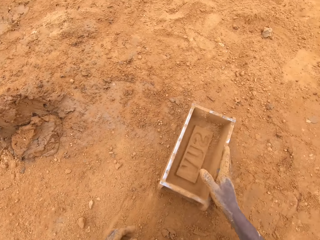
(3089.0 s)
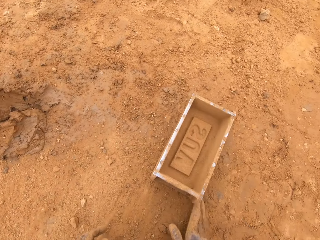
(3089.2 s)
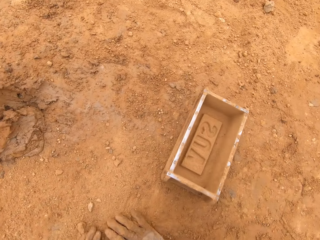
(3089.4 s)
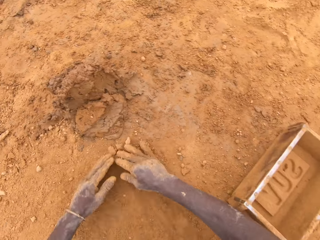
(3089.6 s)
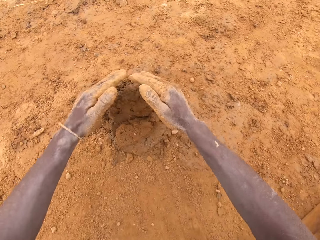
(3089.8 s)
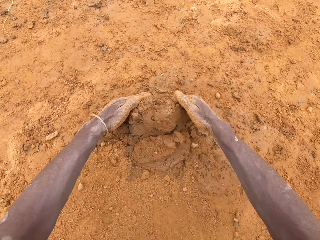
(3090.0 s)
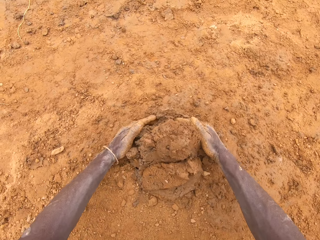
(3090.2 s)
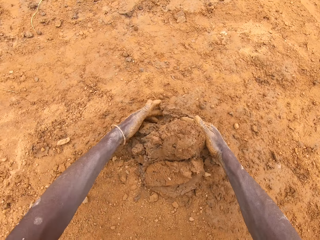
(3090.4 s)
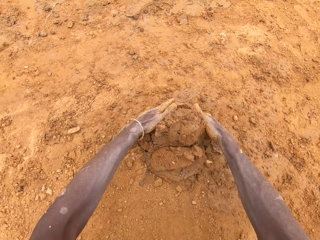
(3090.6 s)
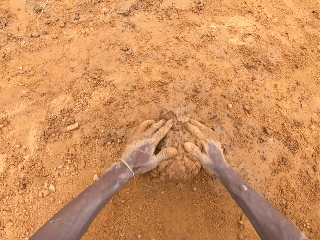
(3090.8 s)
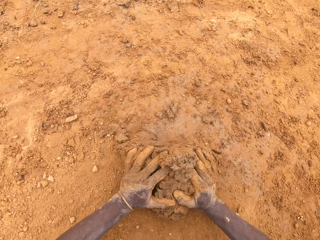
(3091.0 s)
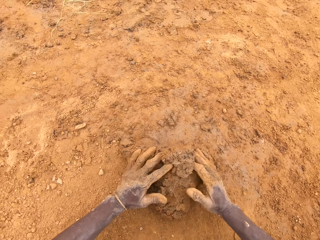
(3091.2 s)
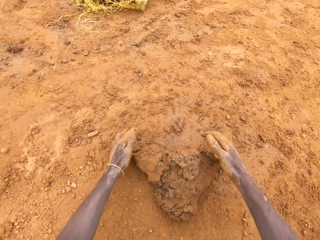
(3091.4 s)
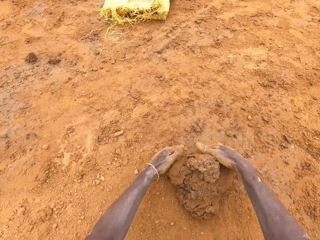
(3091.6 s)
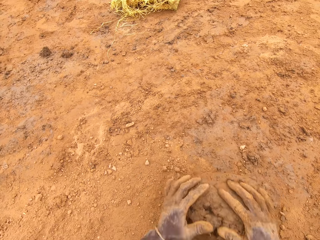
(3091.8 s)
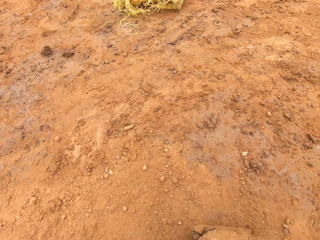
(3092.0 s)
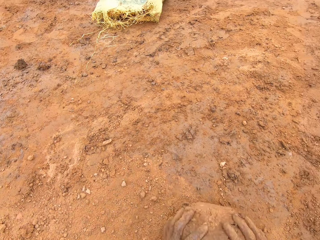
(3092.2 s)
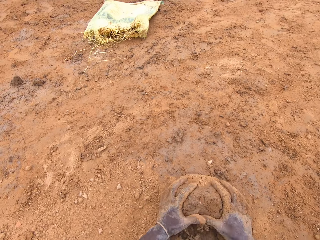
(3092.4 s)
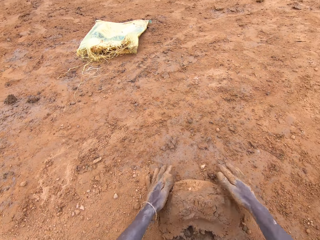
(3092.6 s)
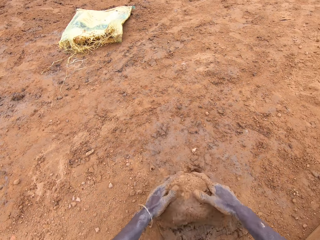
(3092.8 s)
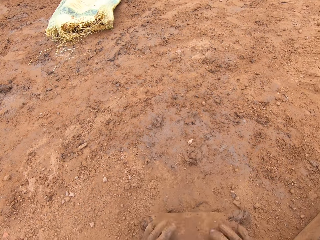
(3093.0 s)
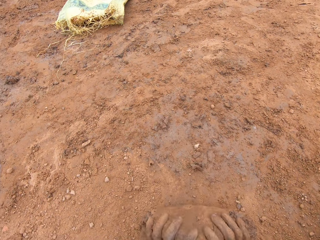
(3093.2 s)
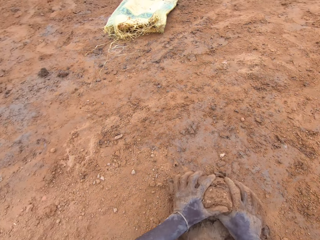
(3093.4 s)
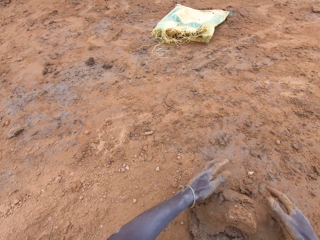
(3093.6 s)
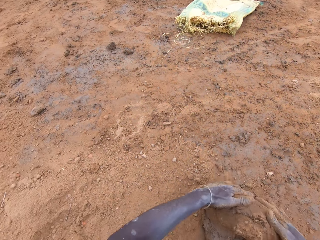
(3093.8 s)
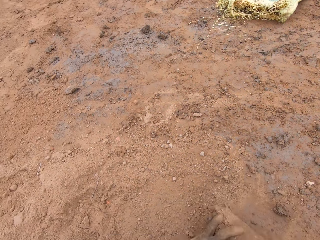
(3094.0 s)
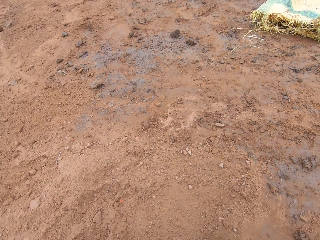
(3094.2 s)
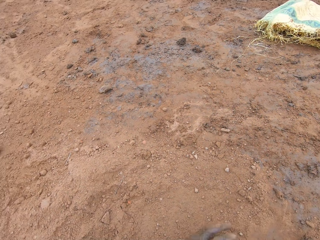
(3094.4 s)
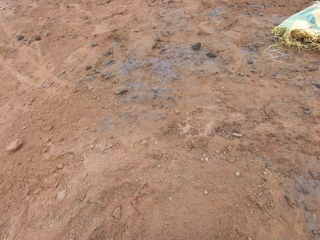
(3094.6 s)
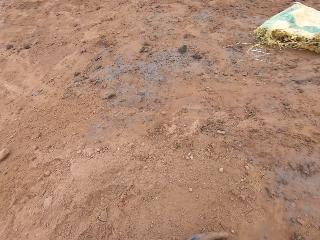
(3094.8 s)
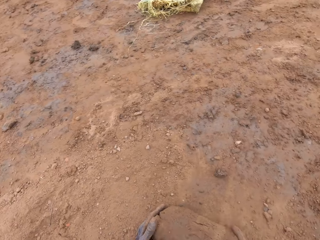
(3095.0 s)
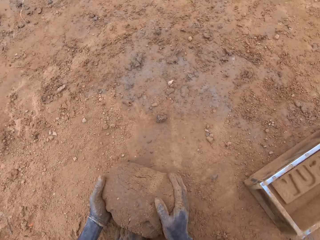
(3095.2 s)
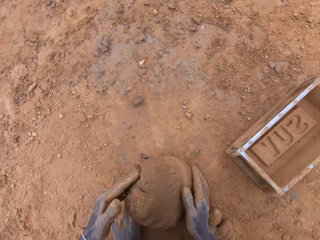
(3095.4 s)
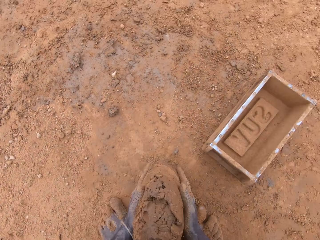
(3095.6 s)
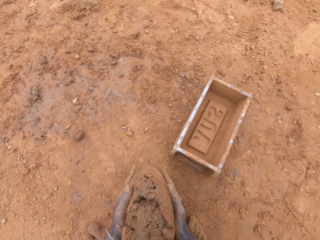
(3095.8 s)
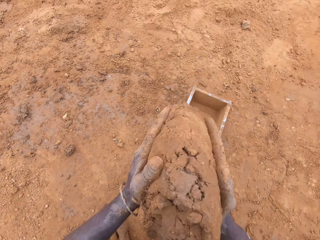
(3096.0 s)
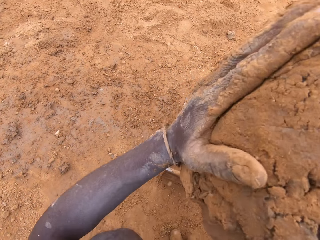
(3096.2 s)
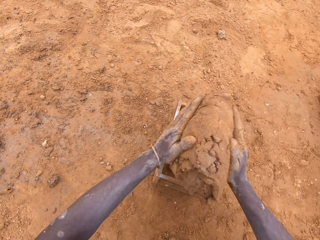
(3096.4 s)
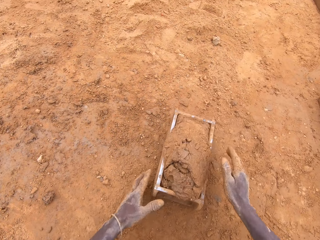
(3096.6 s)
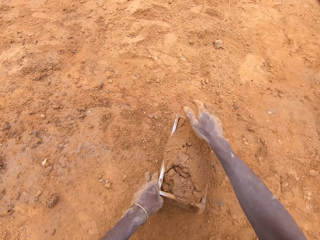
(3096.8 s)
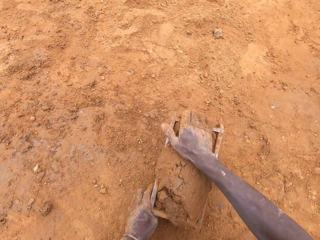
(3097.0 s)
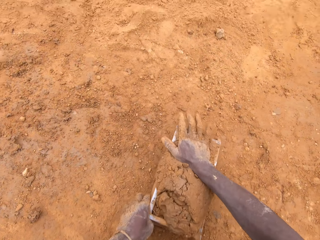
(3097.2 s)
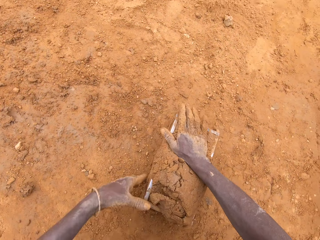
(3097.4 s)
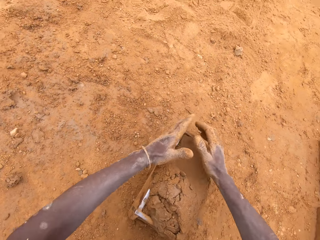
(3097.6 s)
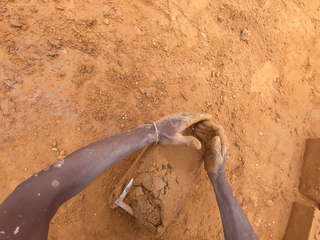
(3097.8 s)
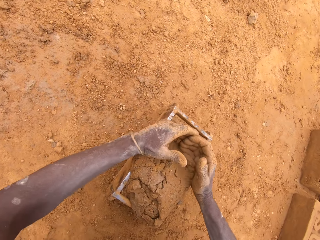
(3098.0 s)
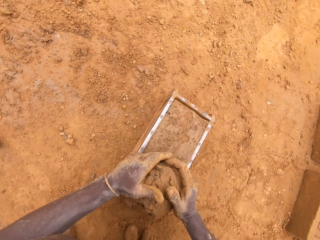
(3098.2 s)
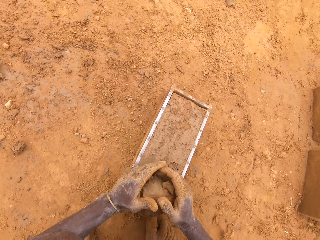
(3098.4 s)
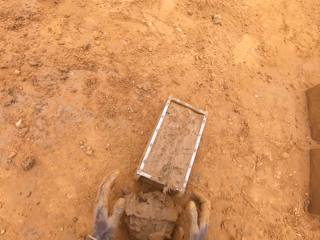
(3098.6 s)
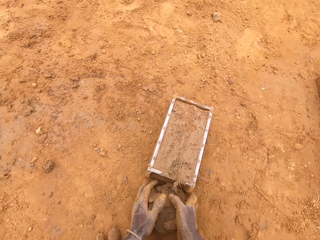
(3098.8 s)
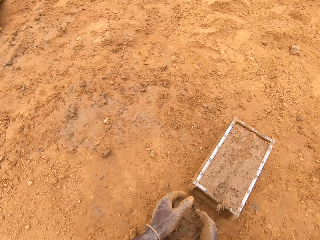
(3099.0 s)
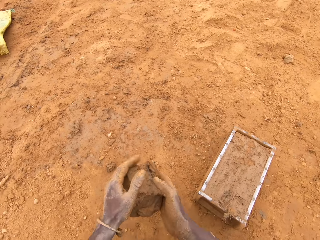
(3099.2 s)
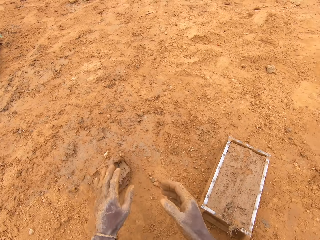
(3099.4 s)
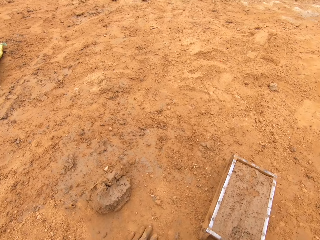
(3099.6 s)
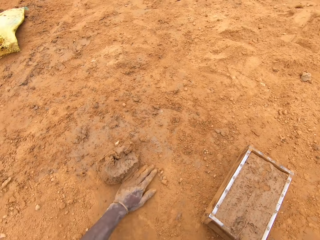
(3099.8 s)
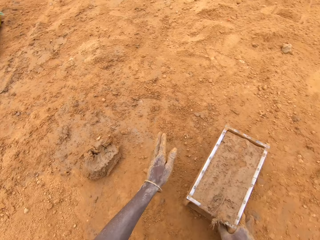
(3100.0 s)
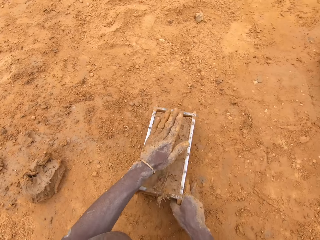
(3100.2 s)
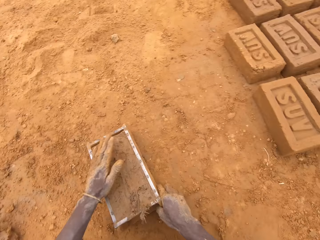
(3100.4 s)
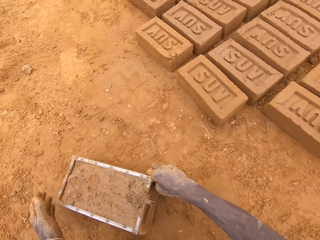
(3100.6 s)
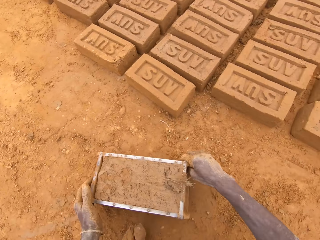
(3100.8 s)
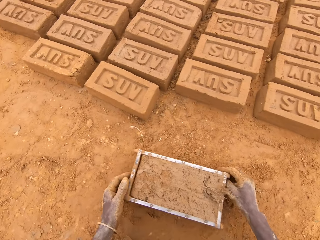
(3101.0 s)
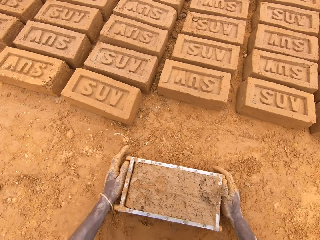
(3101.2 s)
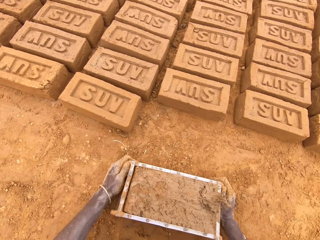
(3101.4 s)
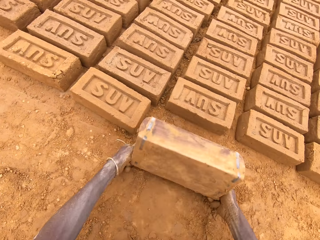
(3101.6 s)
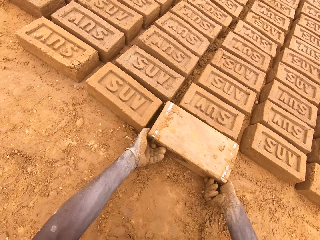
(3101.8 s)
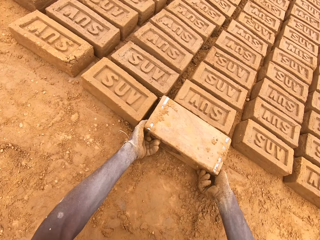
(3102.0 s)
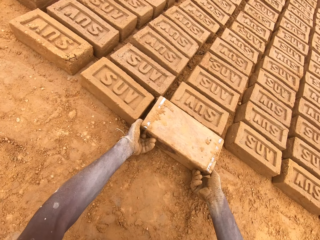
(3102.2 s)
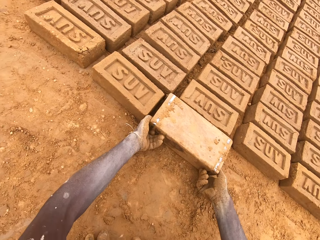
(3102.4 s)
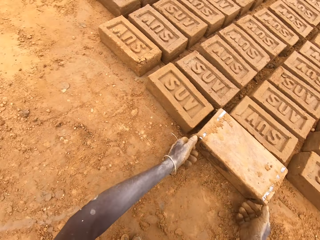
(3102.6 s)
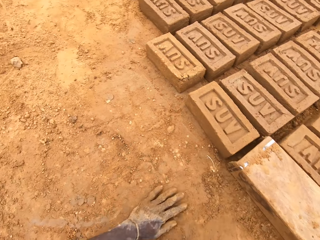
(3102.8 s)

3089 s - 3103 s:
The camera wearer puts down a brick mold or box on the ground. He scoops clay with the hands. He cuts the clay with his hands. He molds the clay on the ground. He puts the clay in the brick mold. He moves the box. He scoops the clay from the brick mold. He levels the clay in the box. He puts down the clay on the ground. He throws the clay on the ground. He picks up the brick mold from the ground. He moves the box. He pours the clay on the ground.

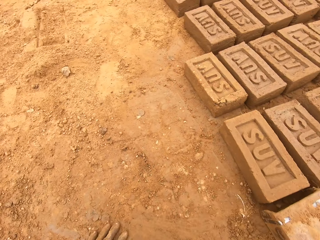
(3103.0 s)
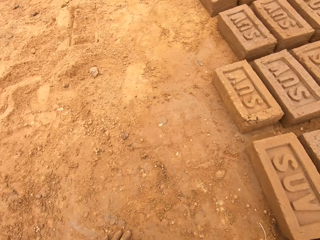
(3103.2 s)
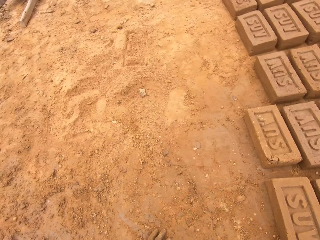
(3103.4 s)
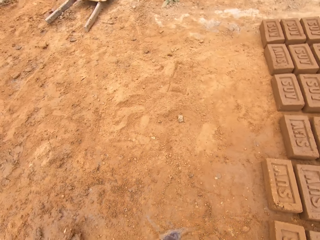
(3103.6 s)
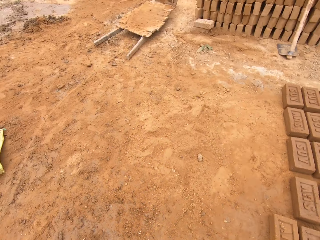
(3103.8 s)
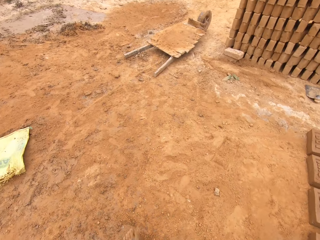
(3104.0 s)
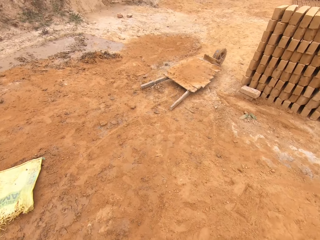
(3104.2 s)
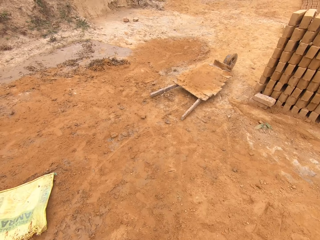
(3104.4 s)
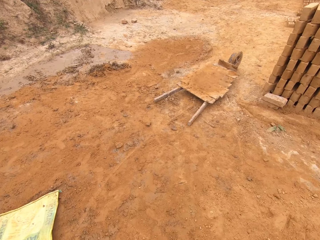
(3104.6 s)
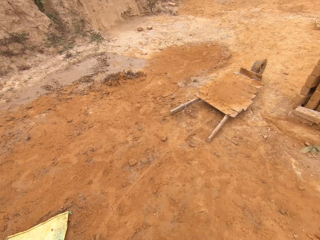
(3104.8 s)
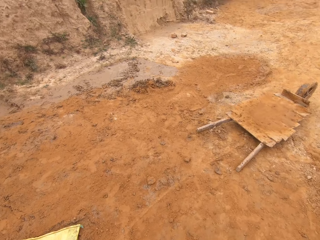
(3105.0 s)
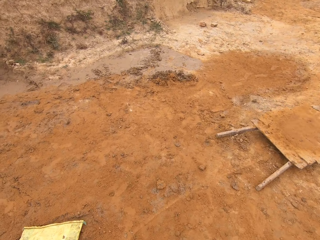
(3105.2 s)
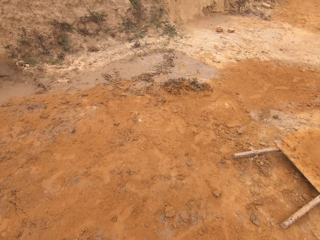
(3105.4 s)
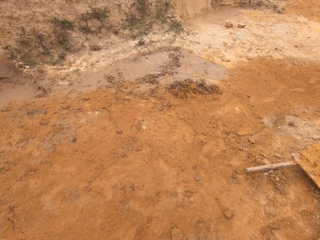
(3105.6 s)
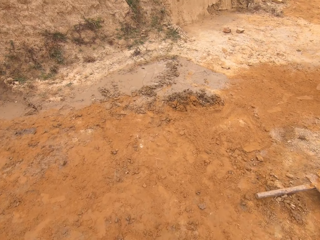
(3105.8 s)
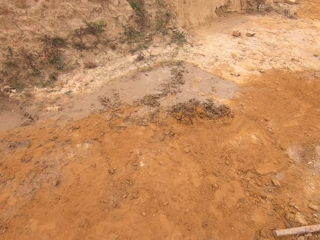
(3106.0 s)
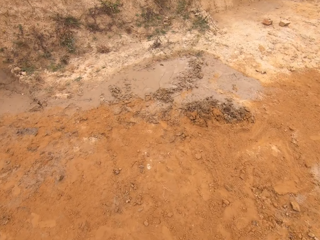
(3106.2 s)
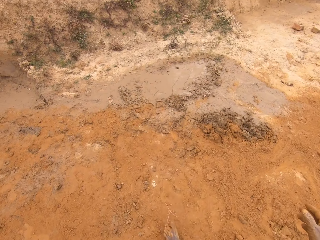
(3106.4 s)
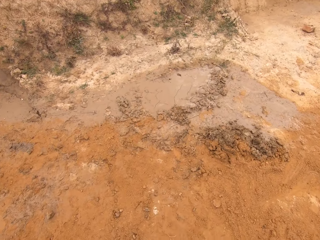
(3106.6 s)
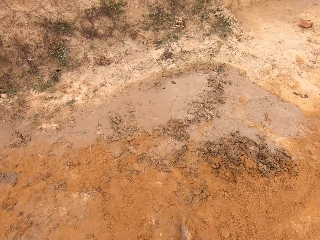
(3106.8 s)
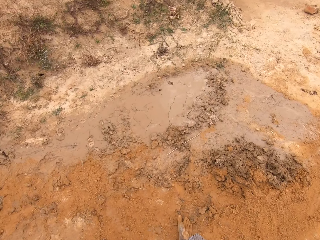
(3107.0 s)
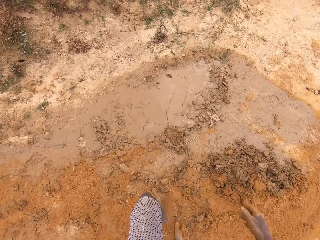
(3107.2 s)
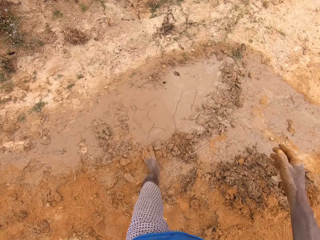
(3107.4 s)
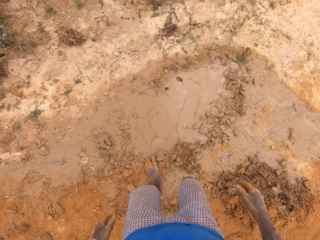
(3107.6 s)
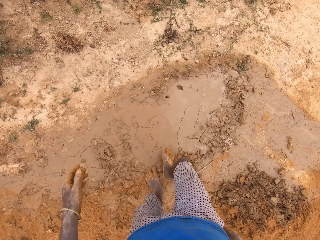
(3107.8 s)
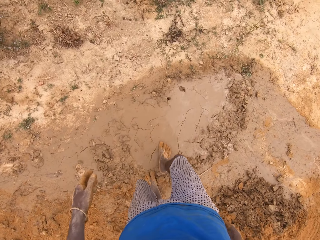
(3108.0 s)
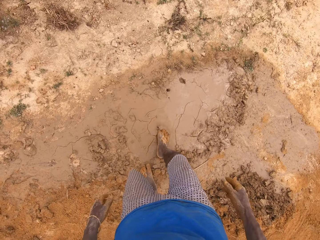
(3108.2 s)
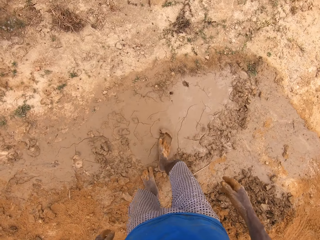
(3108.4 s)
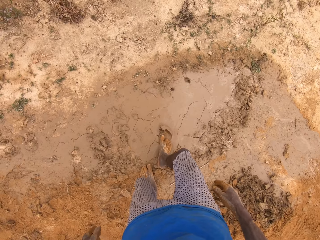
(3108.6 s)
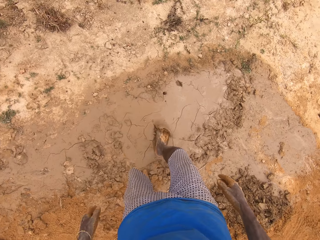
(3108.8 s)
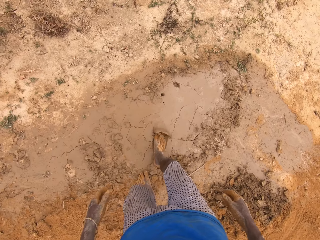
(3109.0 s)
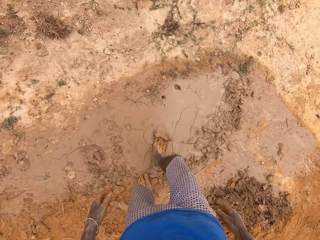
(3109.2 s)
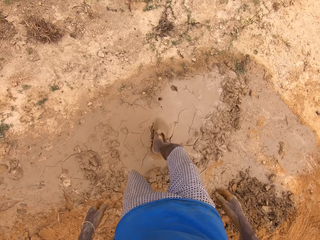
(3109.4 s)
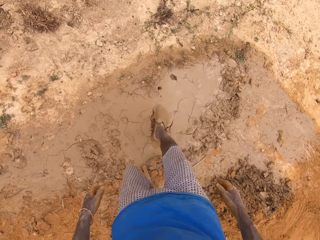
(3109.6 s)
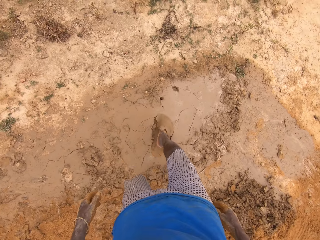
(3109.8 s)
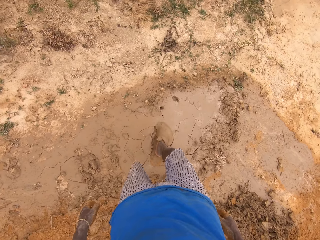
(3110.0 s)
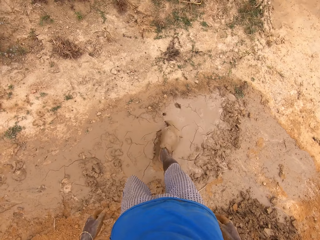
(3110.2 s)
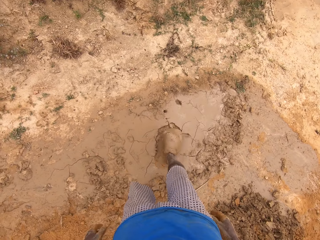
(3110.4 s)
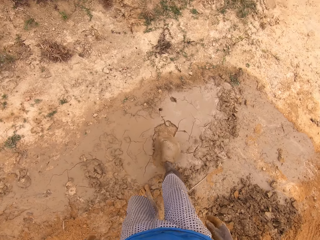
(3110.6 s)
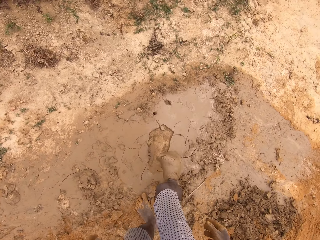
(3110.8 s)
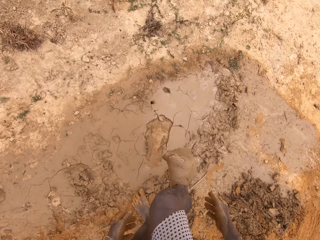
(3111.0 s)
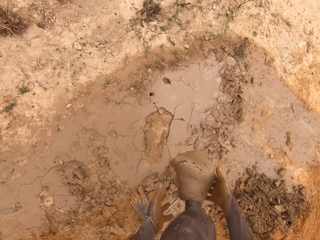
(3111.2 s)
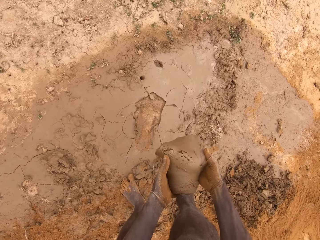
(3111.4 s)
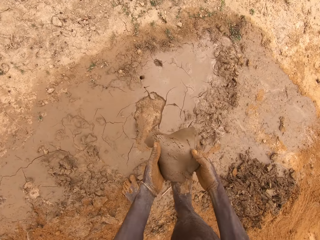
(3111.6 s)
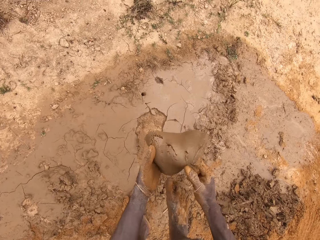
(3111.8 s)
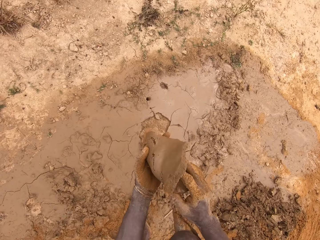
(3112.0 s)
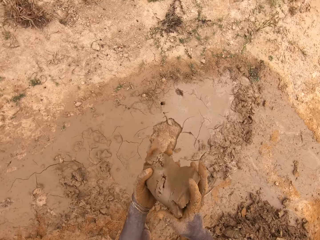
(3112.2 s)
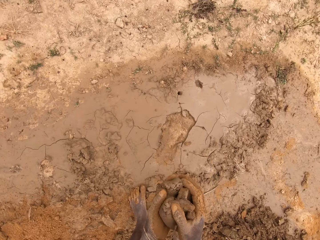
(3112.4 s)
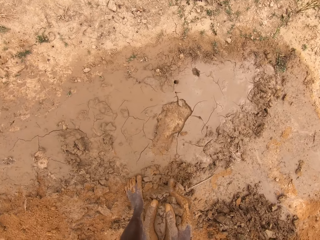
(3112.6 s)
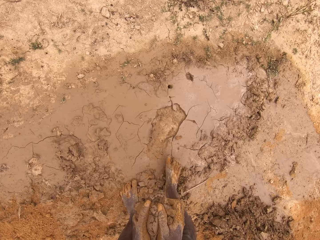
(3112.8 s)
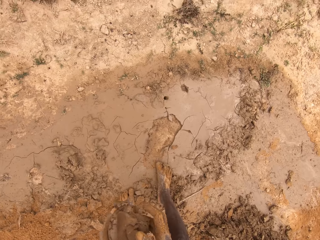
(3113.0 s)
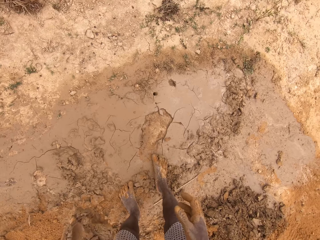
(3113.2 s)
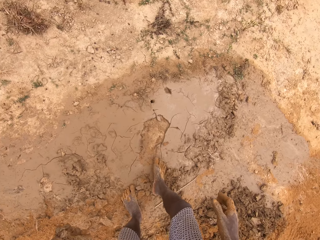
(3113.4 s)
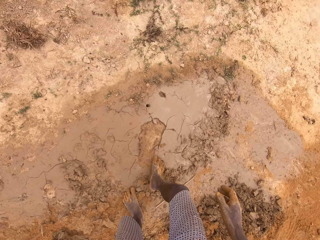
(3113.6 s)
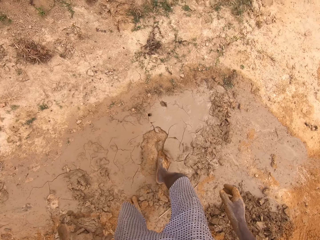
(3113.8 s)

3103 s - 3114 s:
The camera wearer looks around a construction site. He walks around the construction site. He moves his leg on mud. He scoops clay on the ground. He picks the clay with his leg. He picks the clay from the leg.
